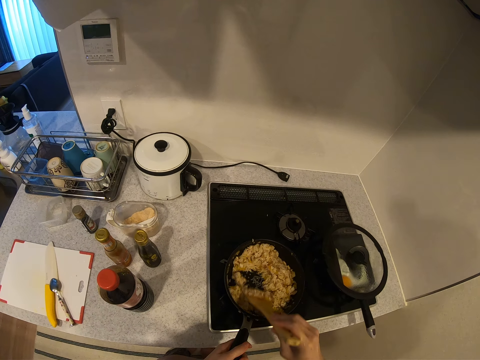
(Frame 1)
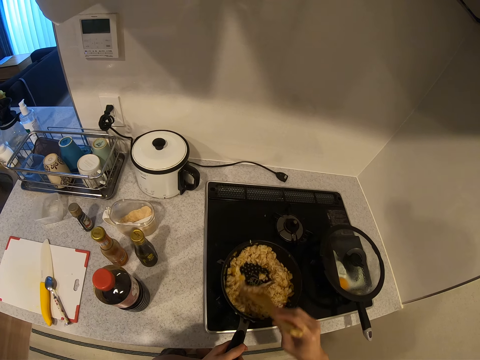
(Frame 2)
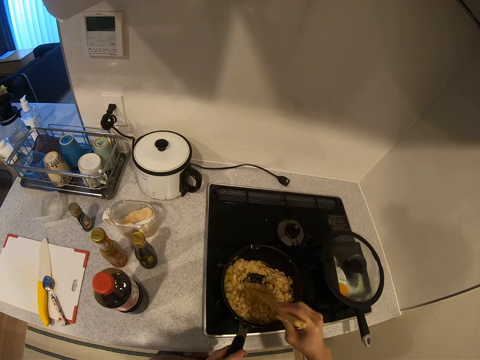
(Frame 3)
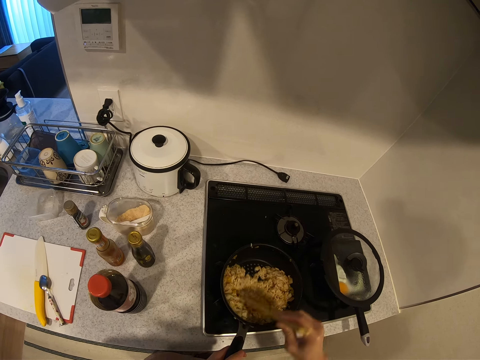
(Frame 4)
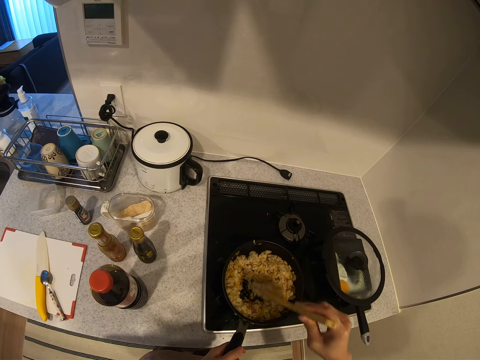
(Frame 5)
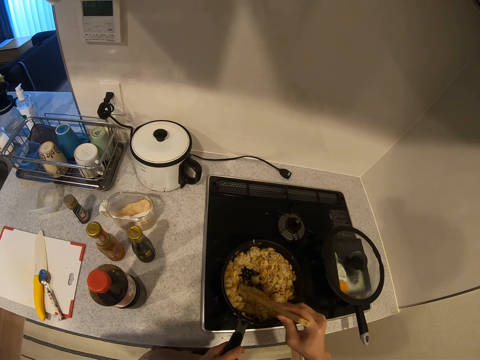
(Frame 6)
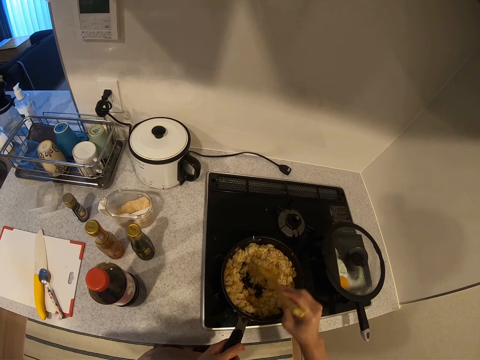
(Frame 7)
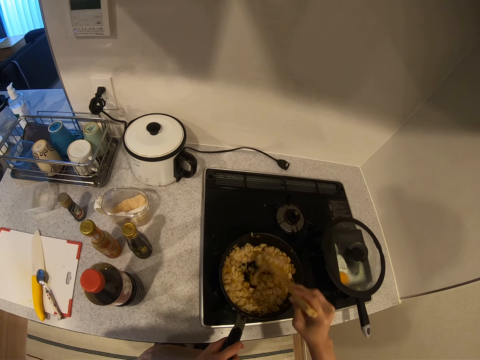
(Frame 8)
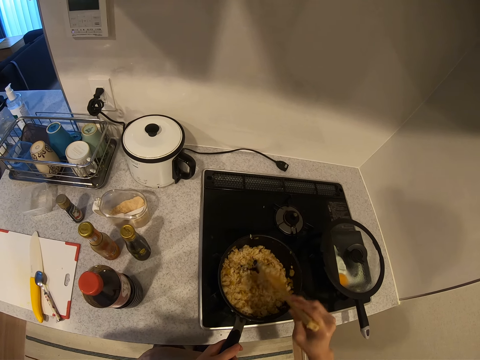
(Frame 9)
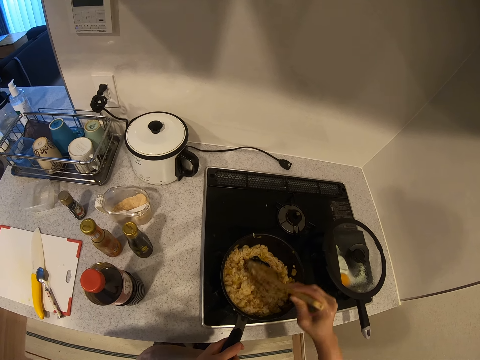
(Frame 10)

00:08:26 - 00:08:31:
The camera wearer stirs the food in the pot with the wooden spoon.

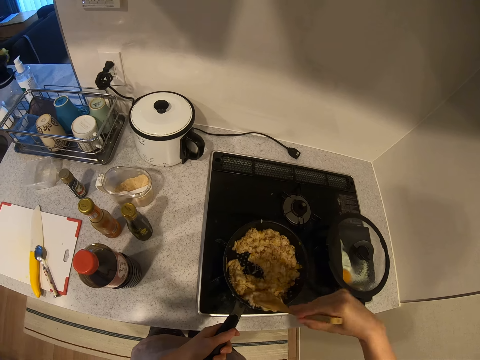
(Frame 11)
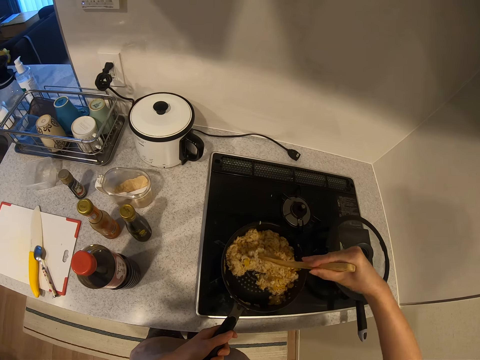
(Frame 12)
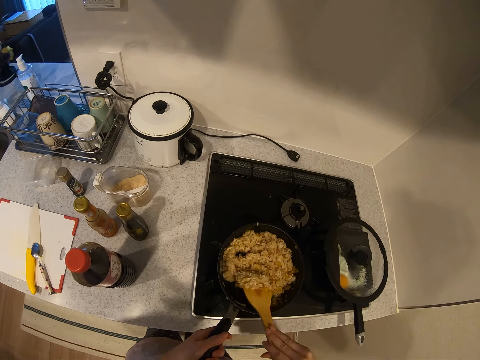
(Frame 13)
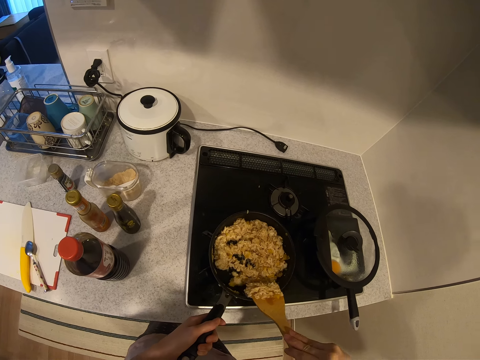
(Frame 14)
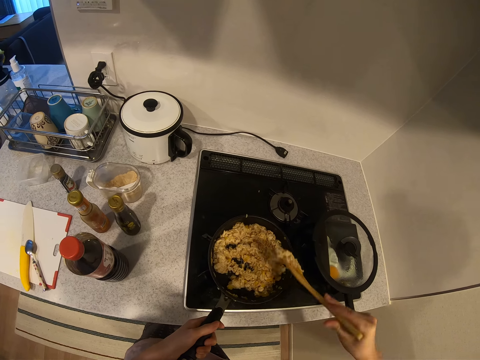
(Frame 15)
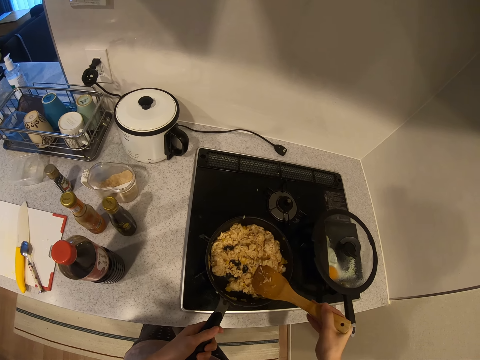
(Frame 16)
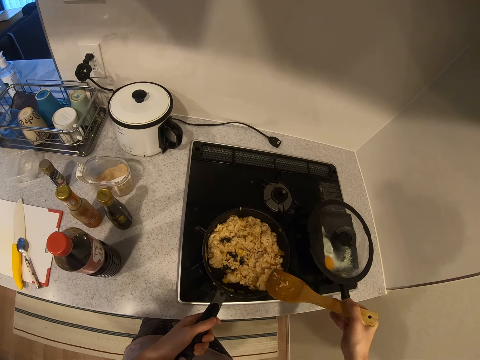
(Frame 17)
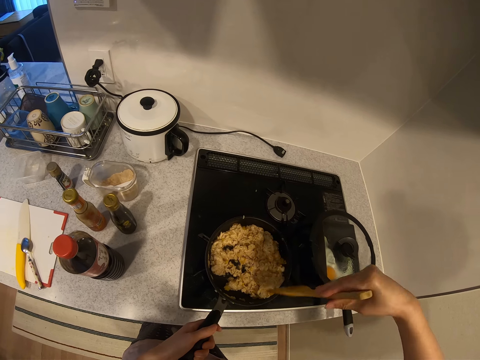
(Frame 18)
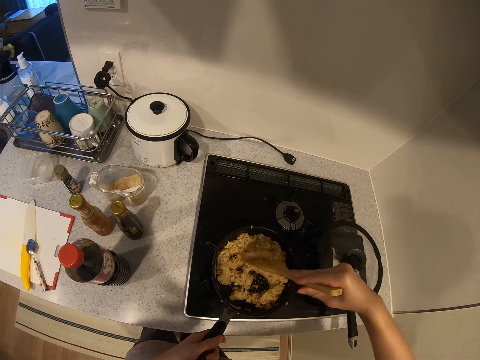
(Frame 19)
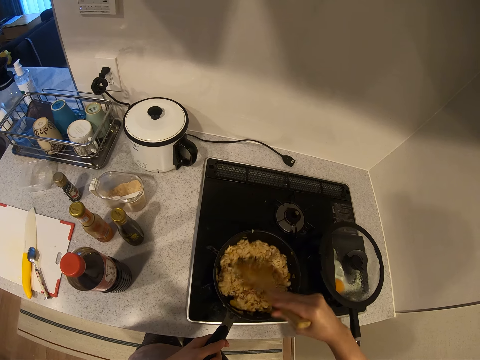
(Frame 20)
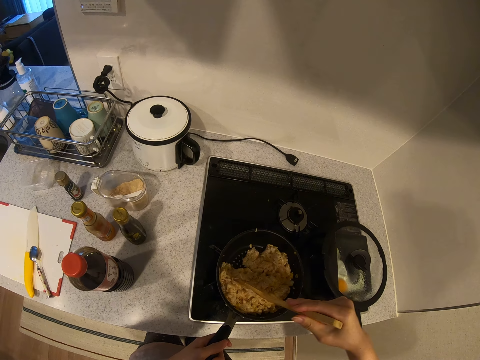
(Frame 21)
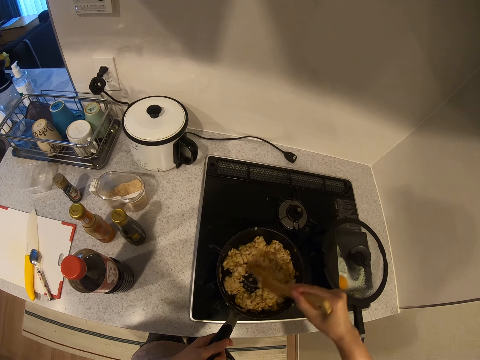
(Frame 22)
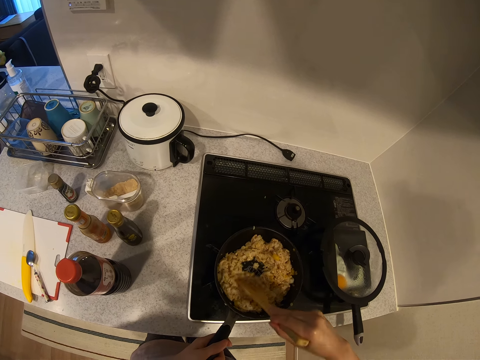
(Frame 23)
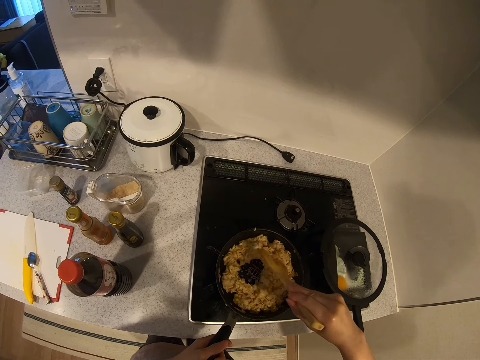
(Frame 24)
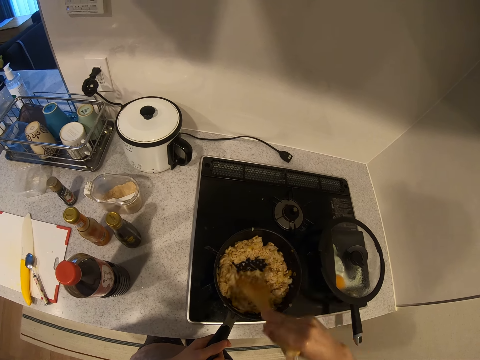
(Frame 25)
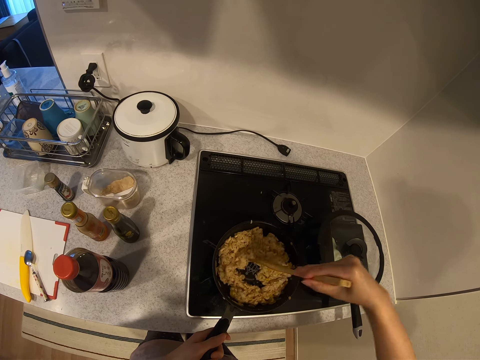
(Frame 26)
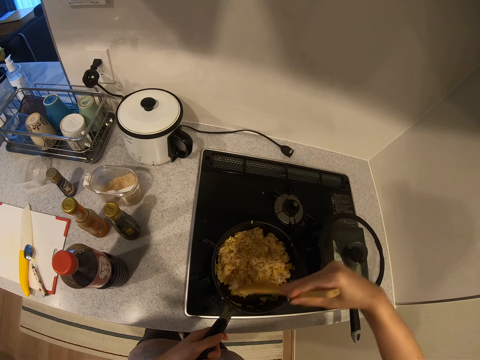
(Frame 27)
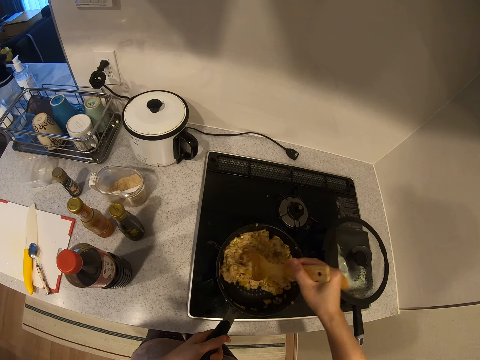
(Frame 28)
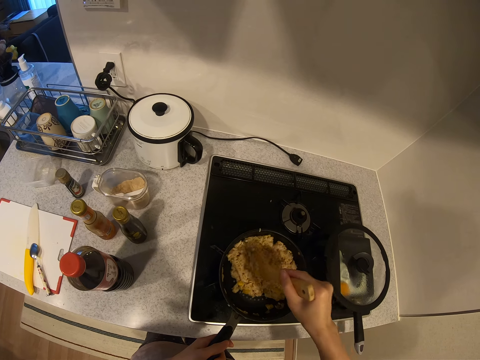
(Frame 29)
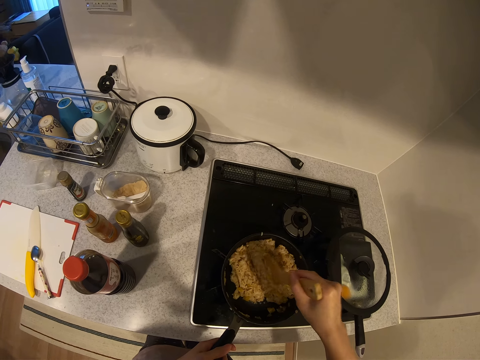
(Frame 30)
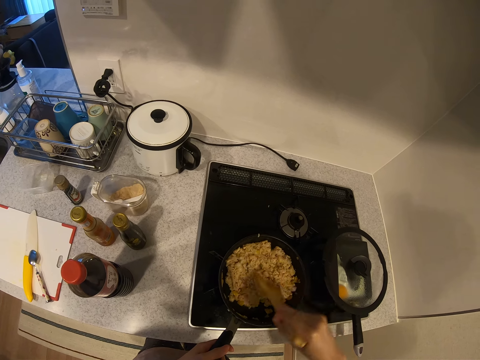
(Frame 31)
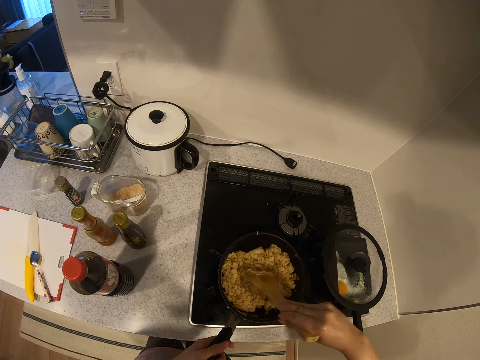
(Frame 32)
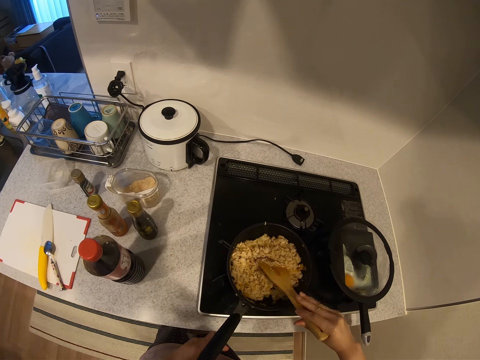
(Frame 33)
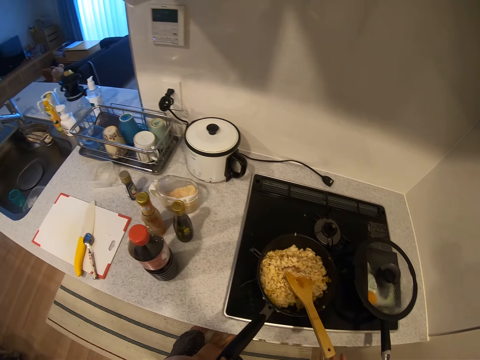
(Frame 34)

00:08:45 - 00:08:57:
The camera wearer brushes the wooden spoon on the edge of the pot. She stirs the food in the pot with the wooden spoon. She drops the wooden spoon in her right hand in the pot.

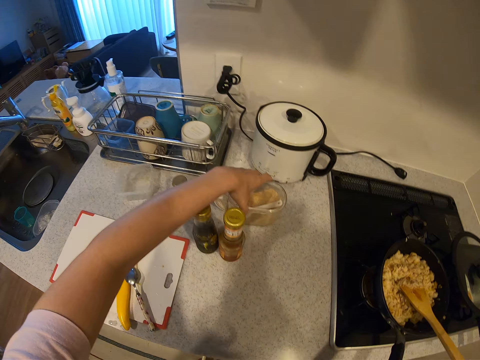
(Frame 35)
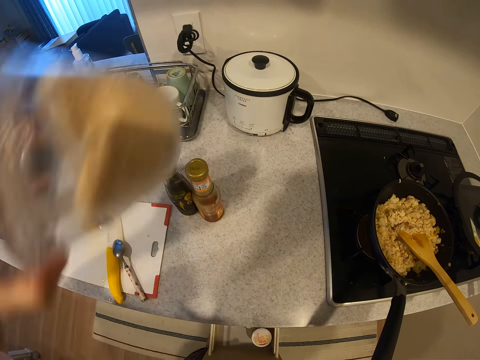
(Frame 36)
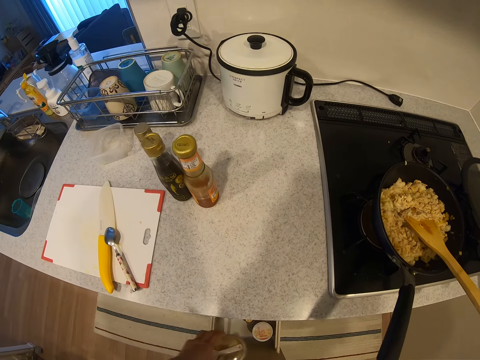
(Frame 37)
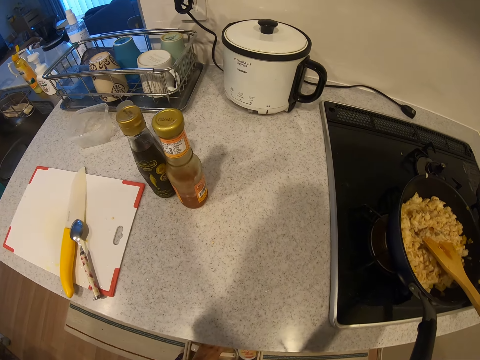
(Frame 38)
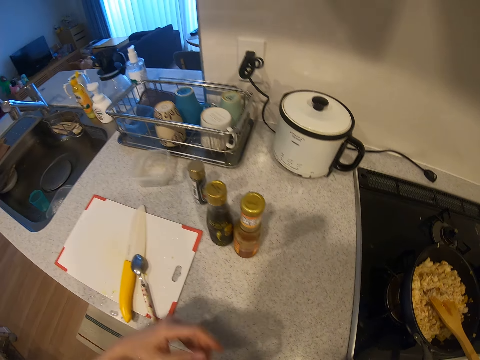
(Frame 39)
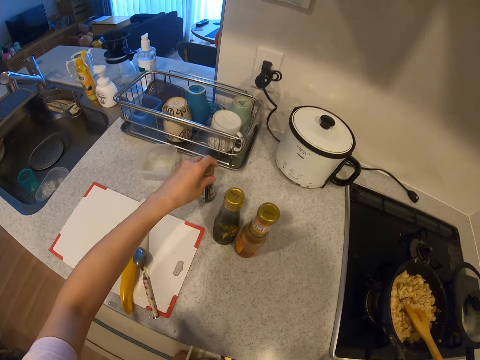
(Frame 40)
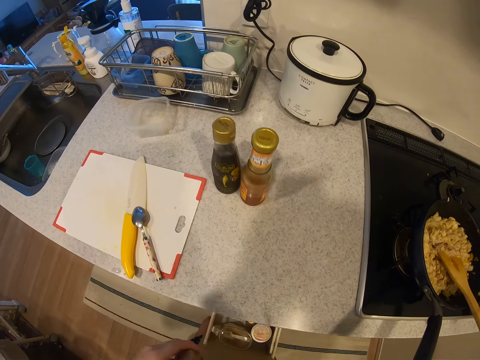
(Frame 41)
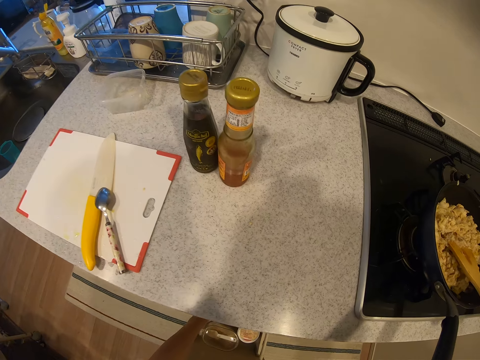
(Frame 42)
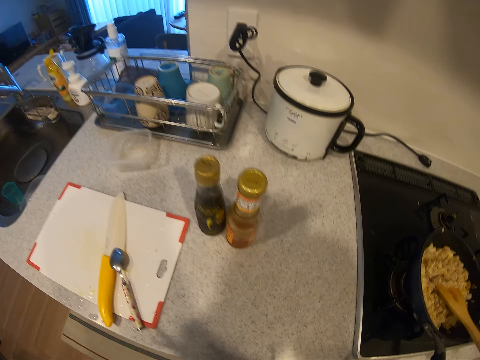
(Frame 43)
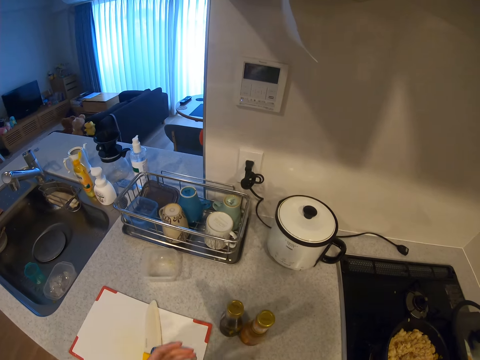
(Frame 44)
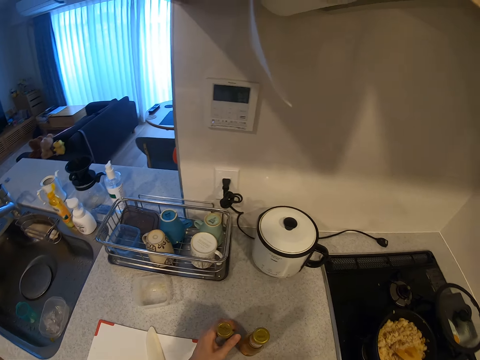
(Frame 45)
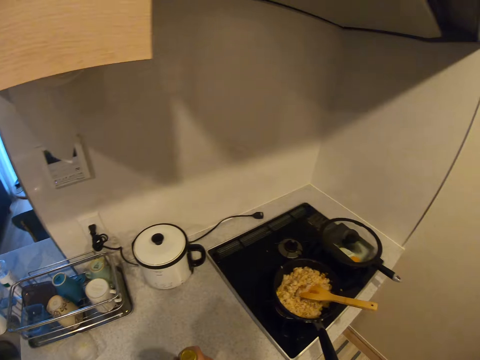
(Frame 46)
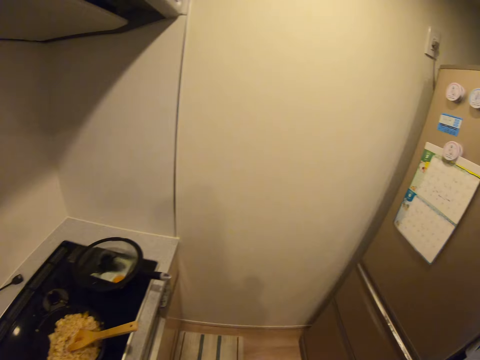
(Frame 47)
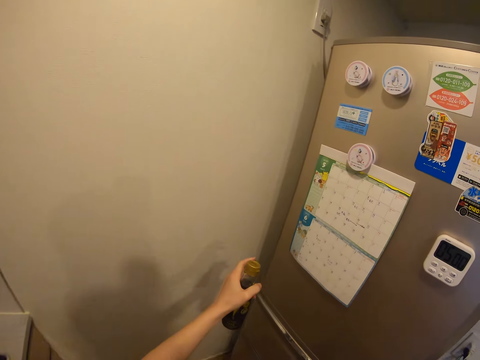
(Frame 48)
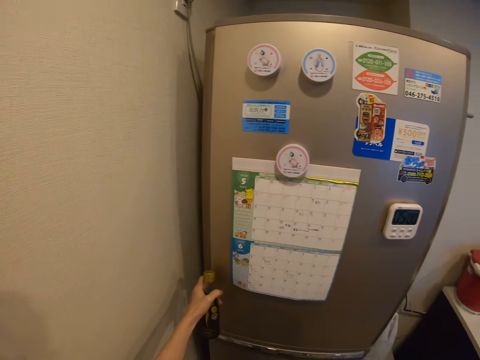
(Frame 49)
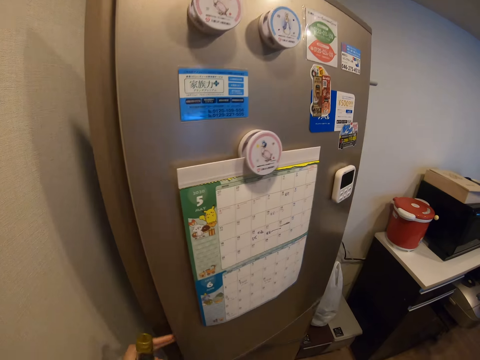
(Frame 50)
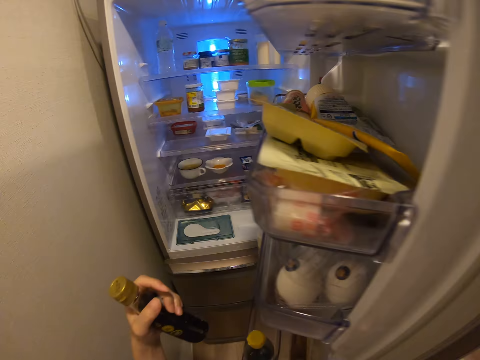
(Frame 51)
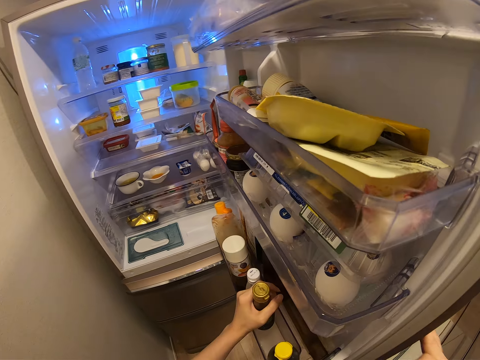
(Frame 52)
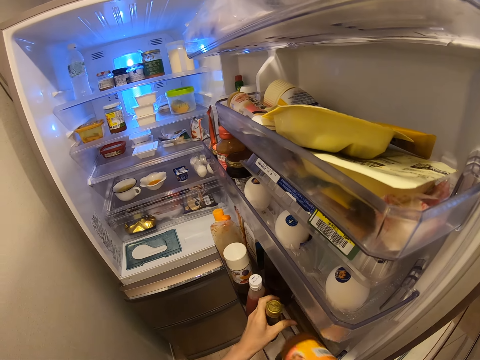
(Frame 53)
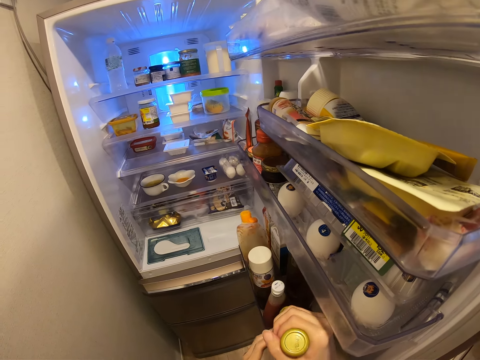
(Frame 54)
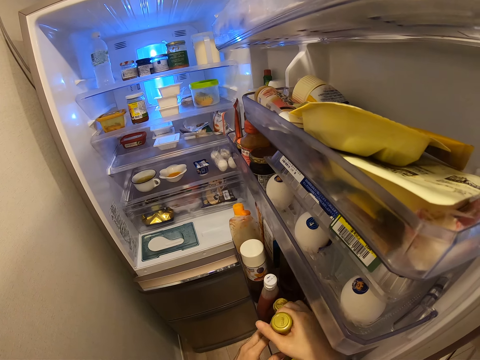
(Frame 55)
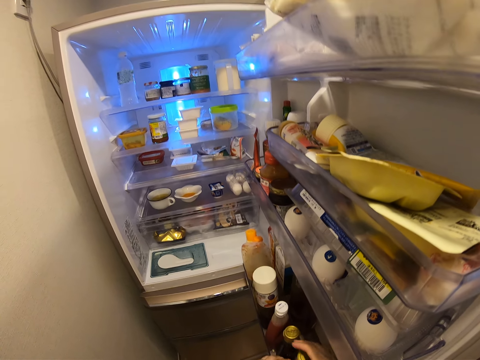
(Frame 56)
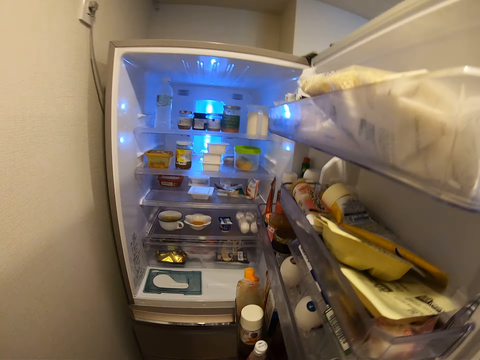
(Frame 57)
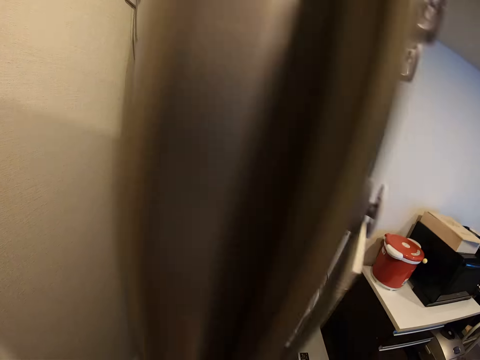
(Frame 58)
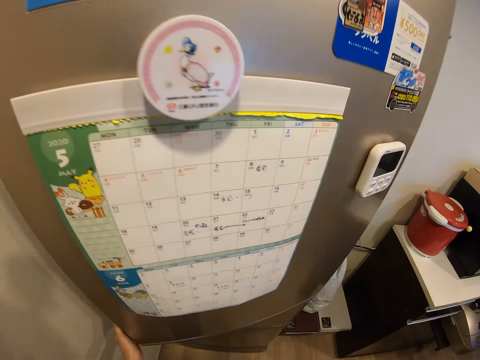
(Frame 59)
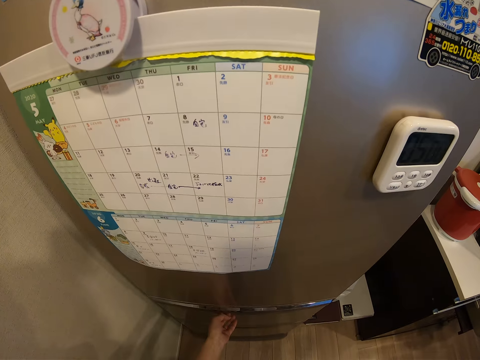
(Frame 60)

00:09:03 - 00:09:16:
The camera wearer picks up the plastic of seasoning from the kitchen worktop. They drop the plastic of seasoning in the kitchen drawer. They pick up the small bottle of liquid from the kitchen worktop. They drop the small bottle of liquid in the kitchen drawer. They pick up two bottles of liquid from the kitchen worktop. They open the refrigerator or fridge. They drop the two bottles into the refrigerator. They put another bottle in the fridge. They close the refrigerator.
